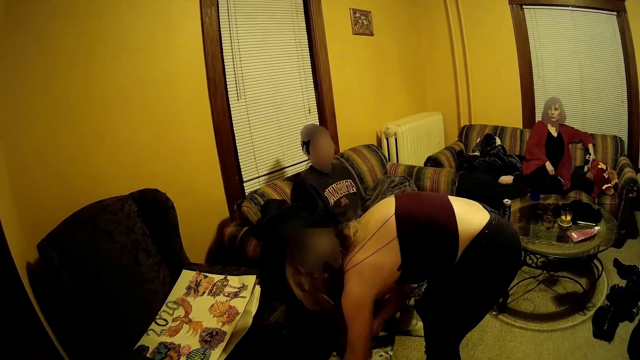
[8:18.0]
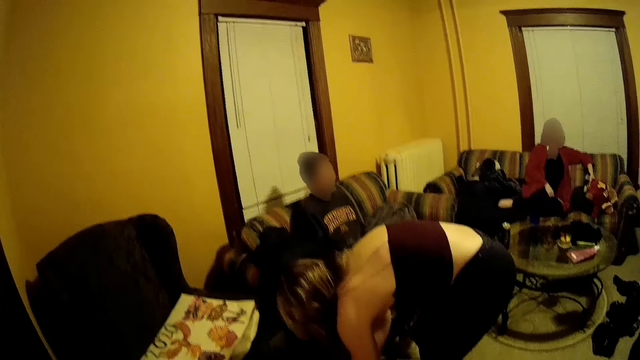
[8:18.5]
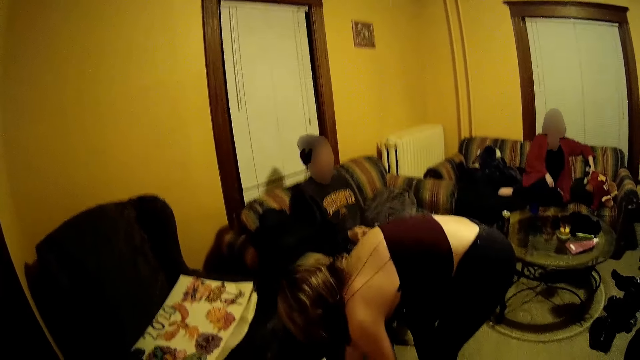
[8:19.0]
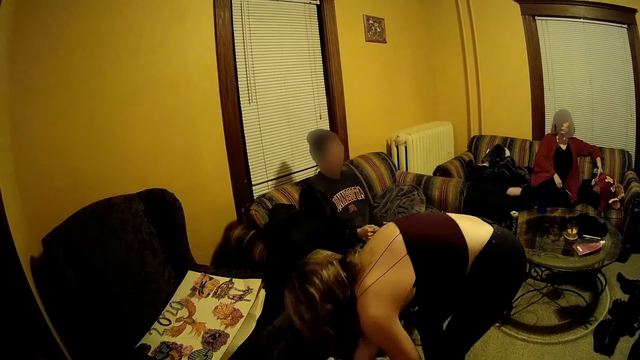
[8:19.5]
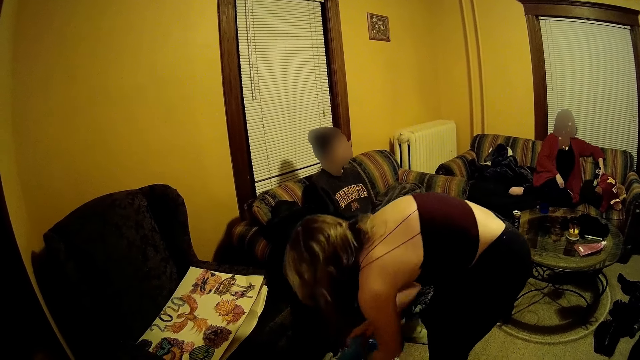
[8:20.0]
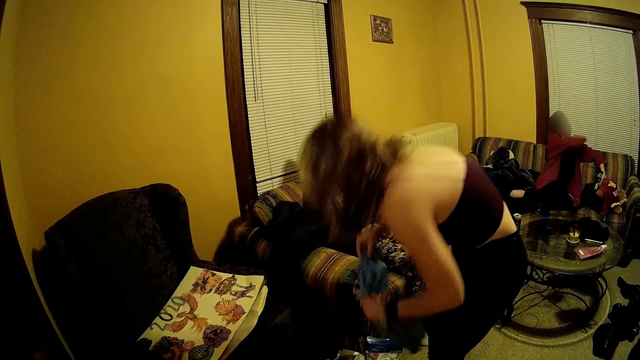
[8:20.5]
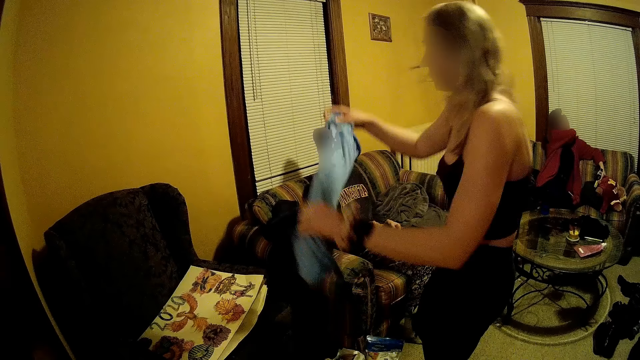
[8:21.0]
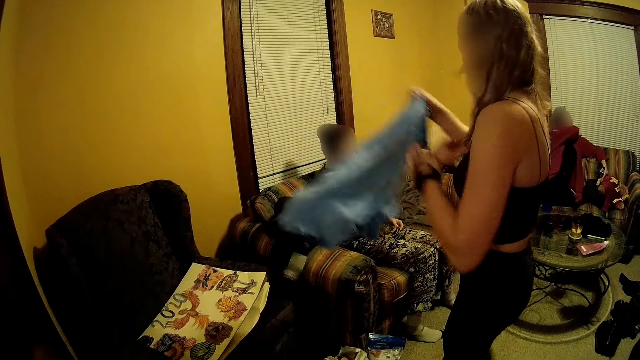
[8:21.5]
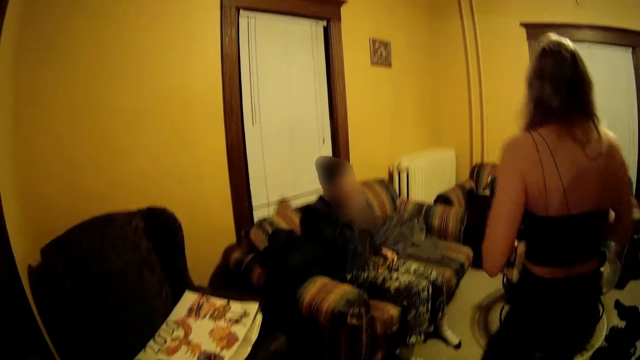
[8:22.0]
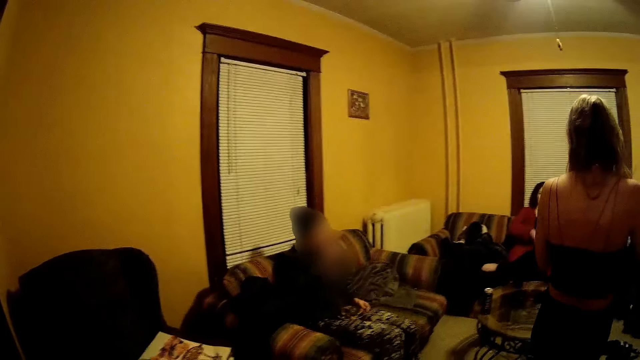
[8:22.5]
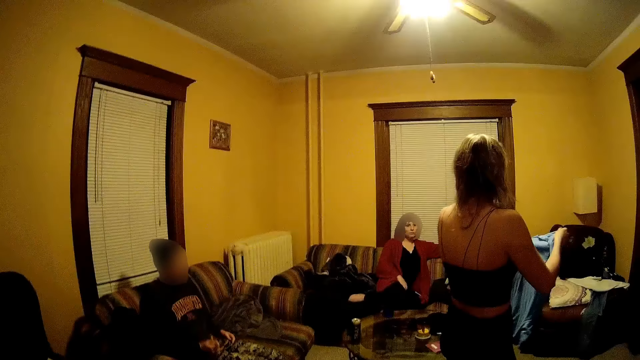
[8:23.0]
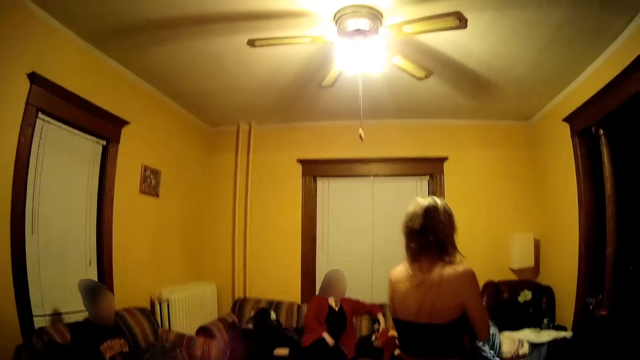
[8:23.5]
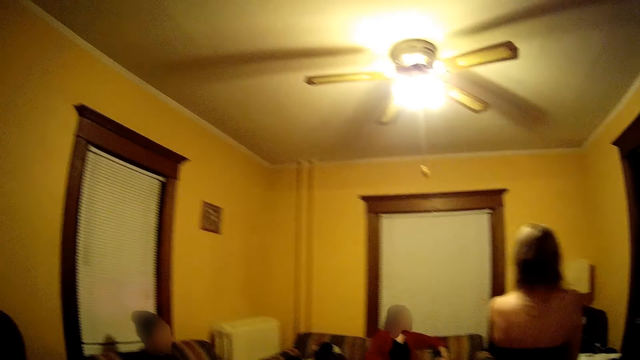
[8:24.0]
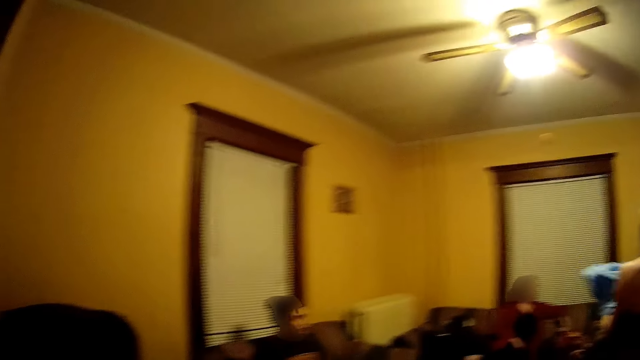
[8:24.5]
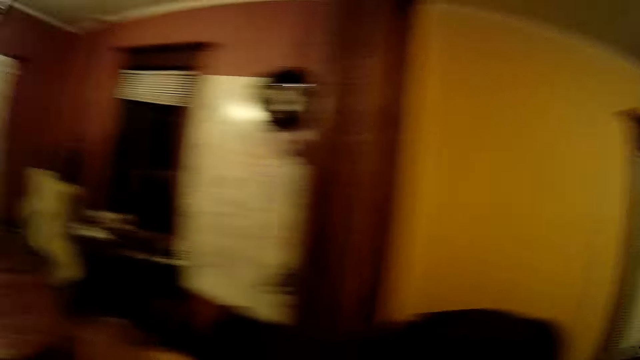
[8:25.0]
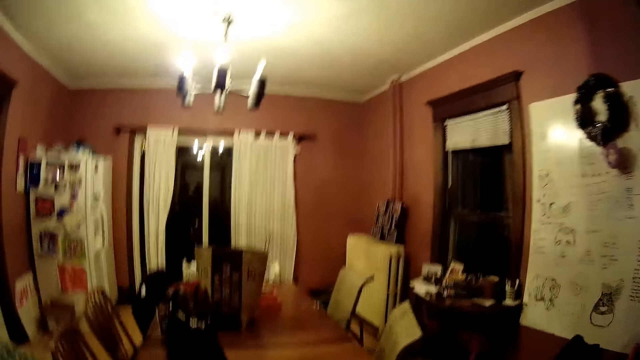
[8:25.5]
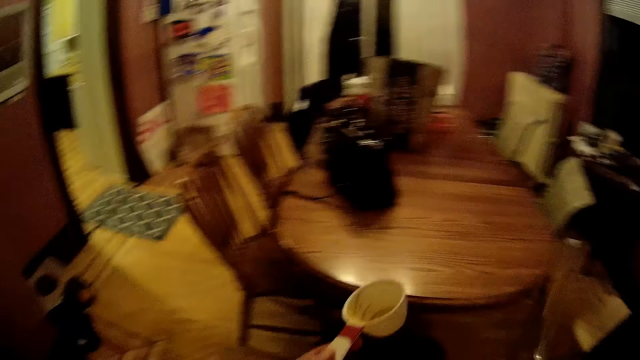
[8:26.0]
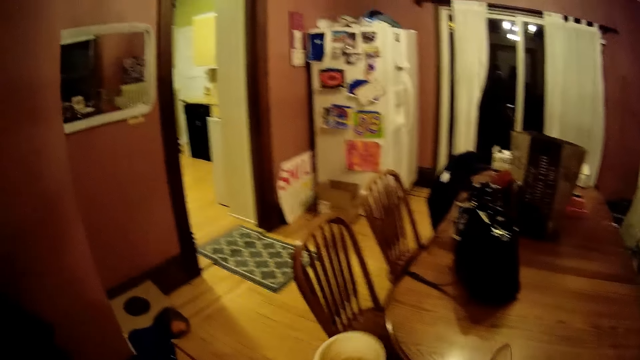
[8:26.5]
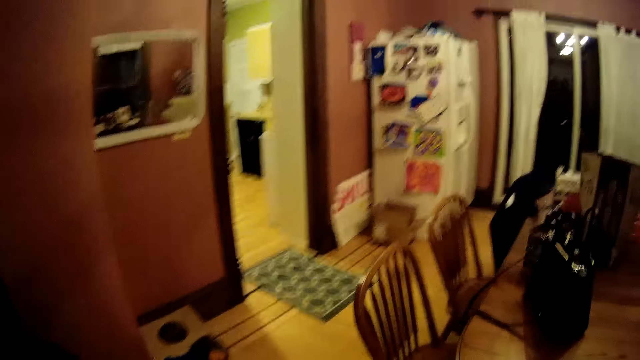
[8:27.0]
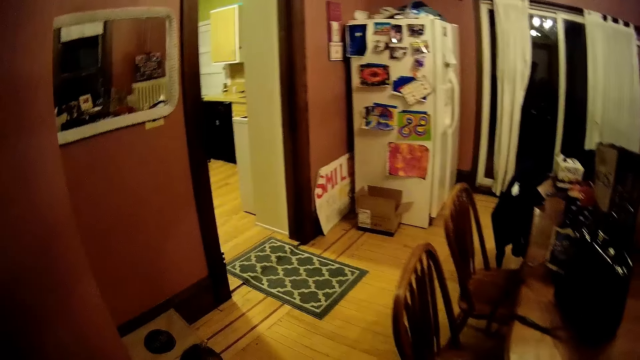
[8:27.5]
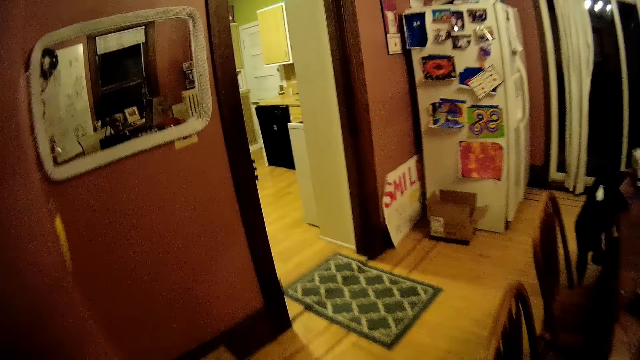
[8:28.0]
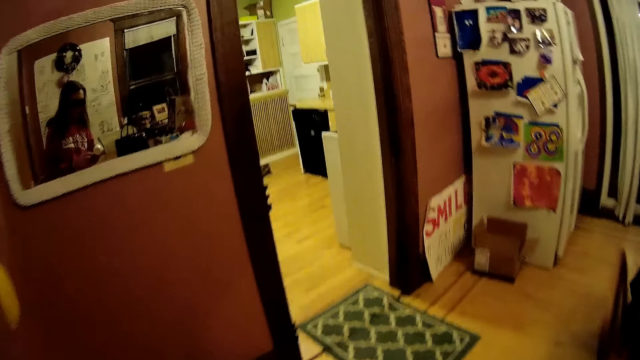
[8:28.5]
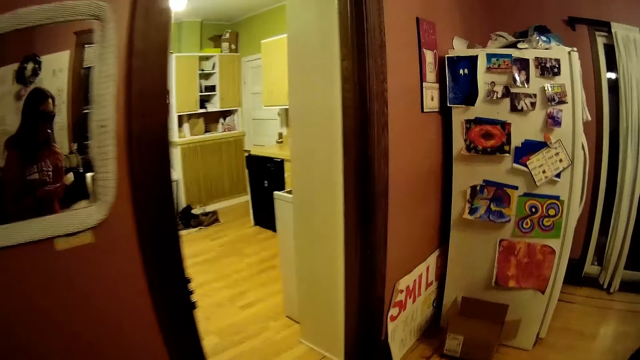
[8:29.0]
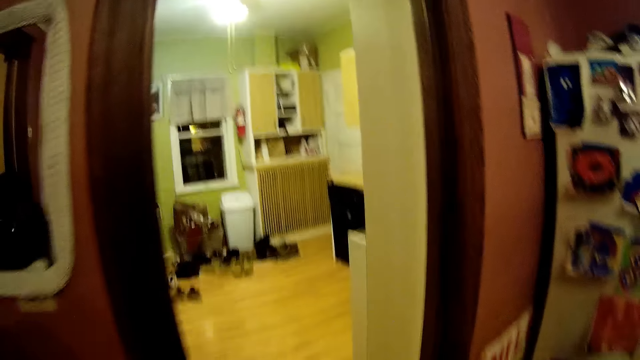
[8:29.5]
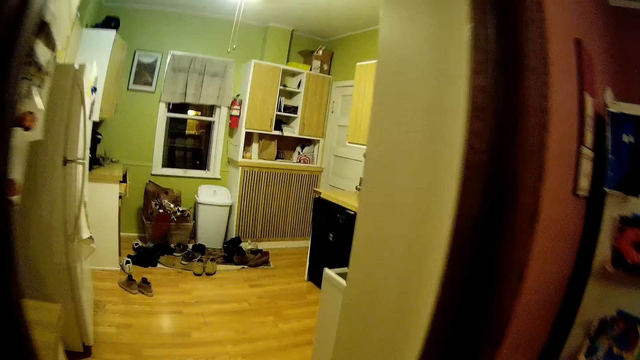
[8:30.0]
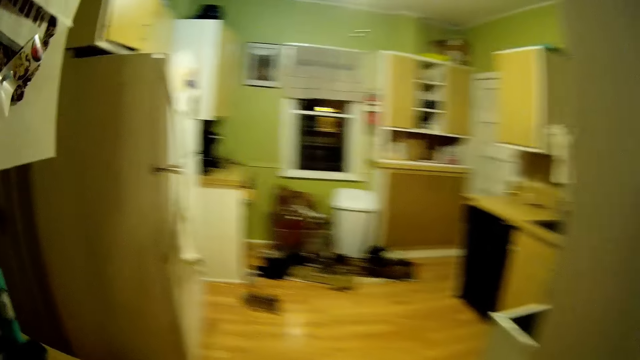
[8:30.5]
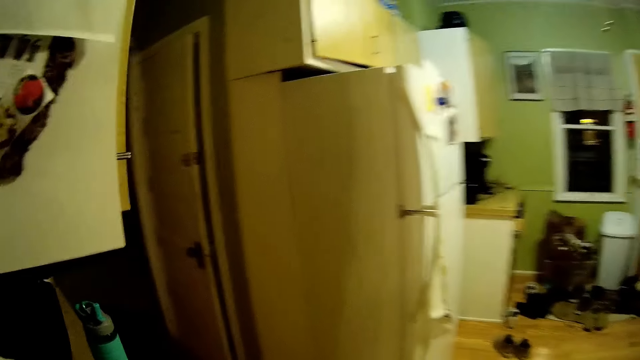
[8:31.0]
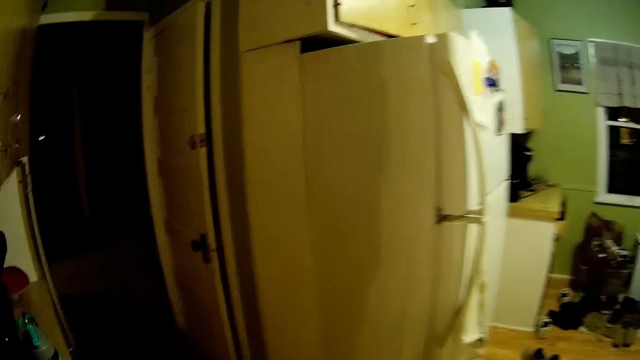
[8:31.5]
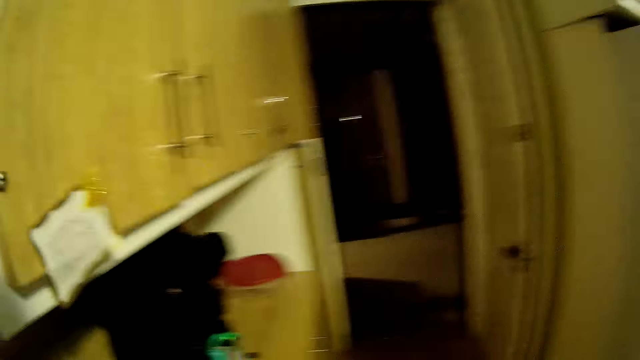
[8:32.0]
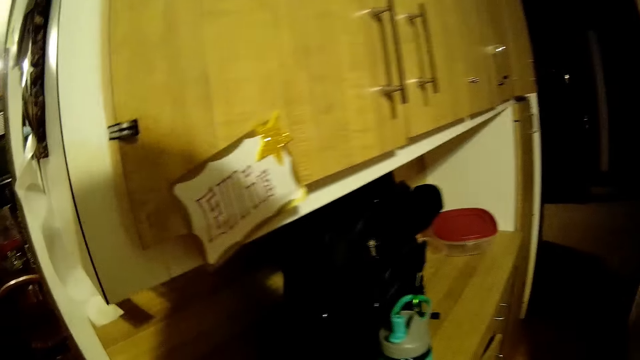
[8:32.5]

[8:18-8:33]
The woman drops the book on the floor with her right hand and picks up a blue shirt from the bag with both hands. The camera wearer carries a cup with her left hand. She enters the kitchen.

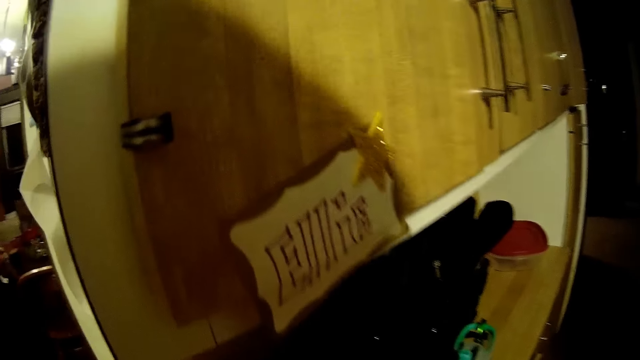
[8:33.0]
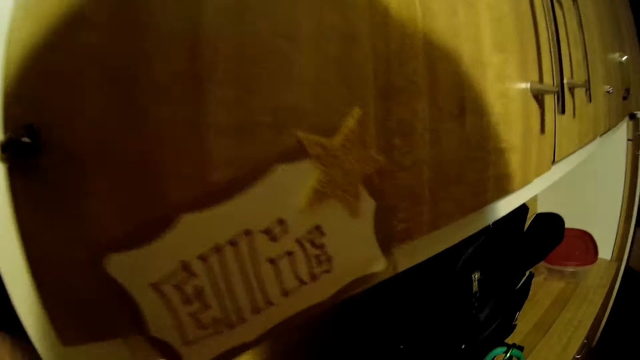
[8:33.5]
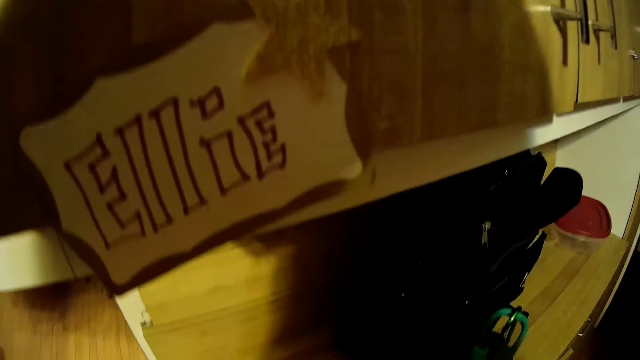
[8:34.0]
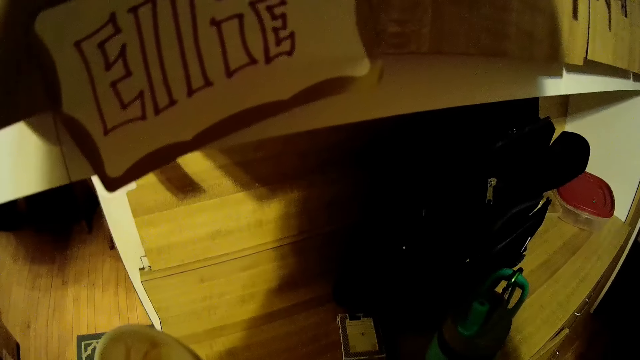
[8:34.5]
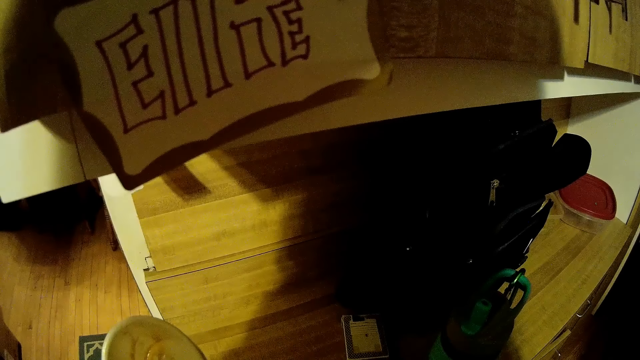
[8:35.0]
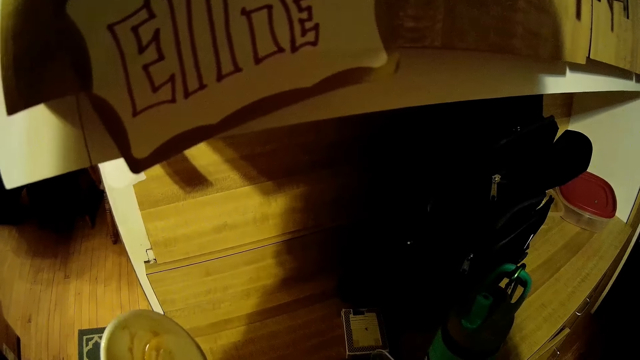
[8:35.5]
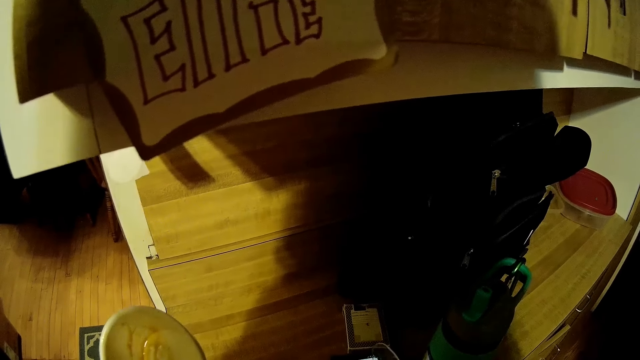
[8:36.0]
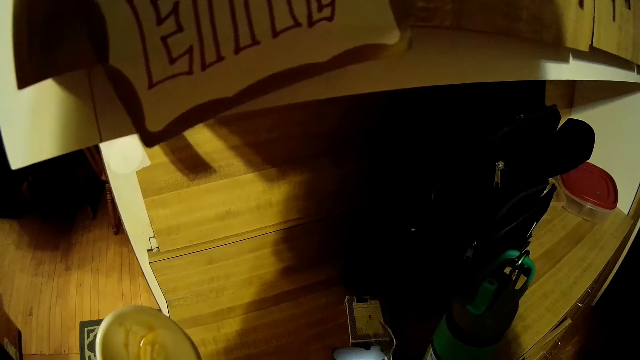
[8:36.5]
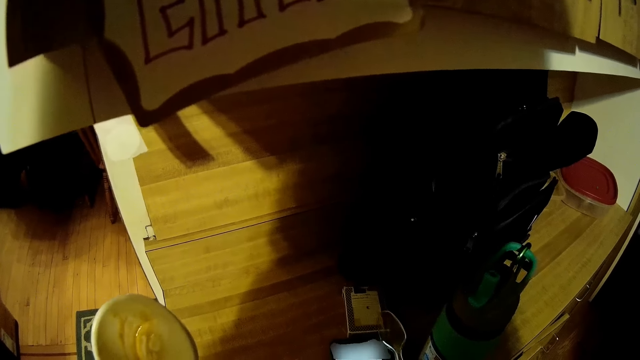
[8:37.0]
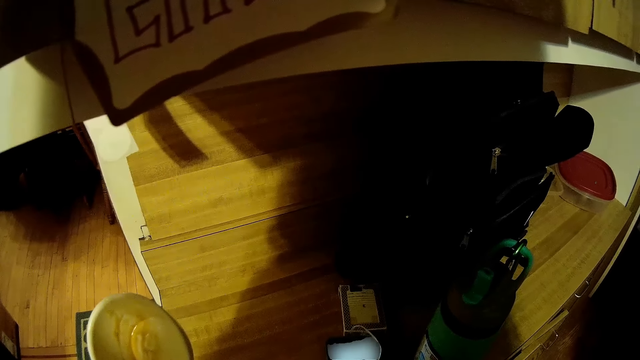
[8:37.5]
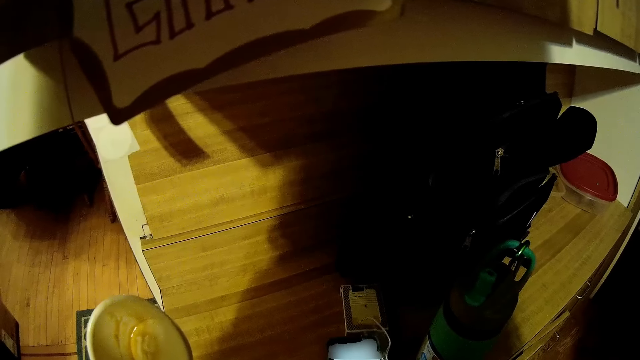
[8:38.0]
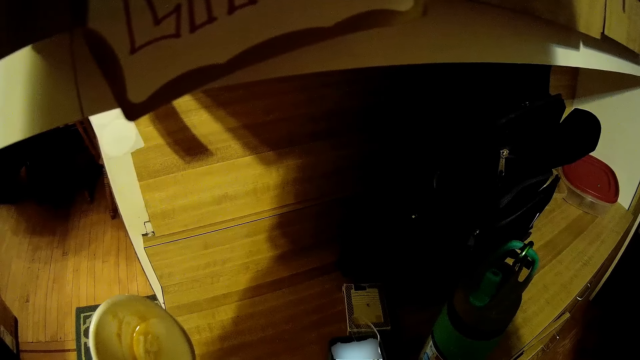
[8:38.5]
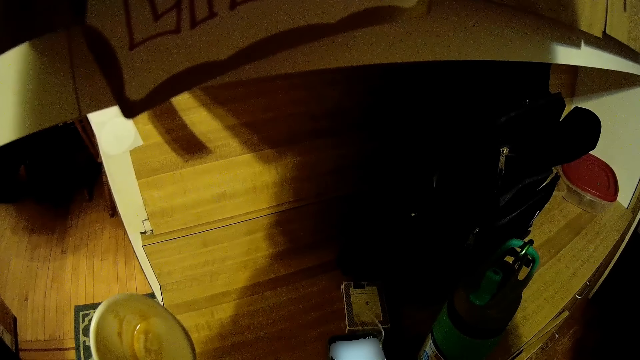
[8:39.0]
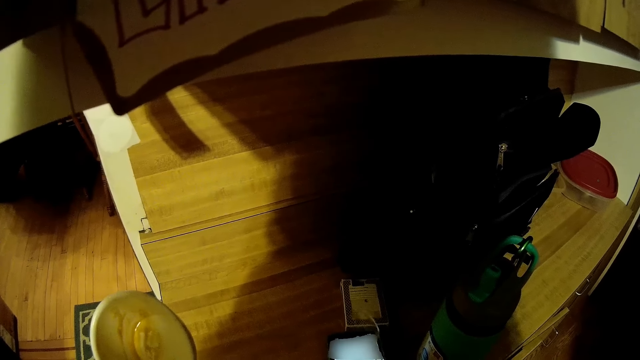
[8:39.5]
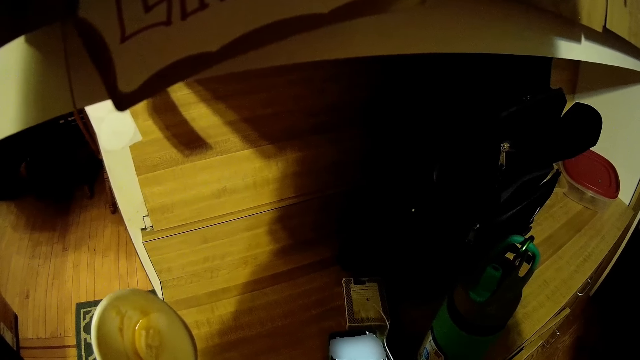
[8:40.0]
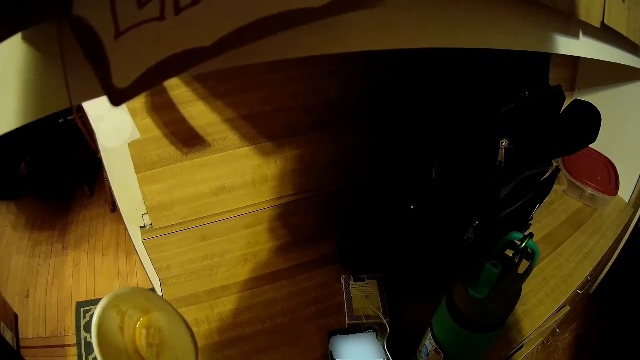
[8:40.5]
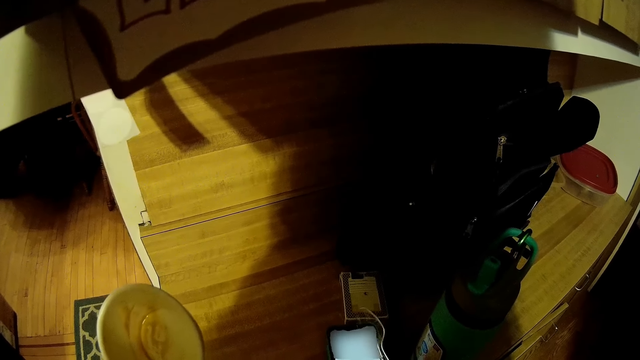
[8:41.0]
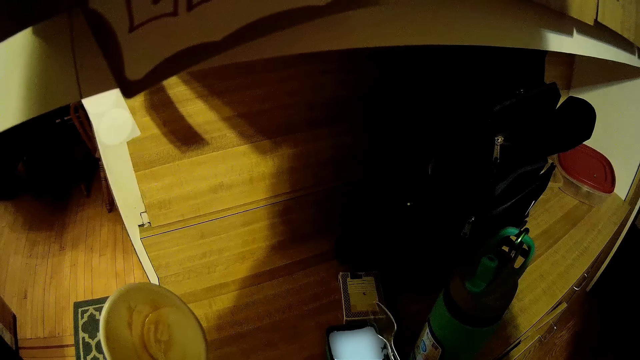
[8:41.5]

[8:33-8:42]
The camera wearer operates on a phone with her right hand.
